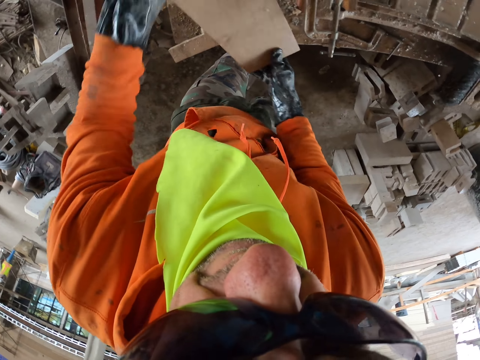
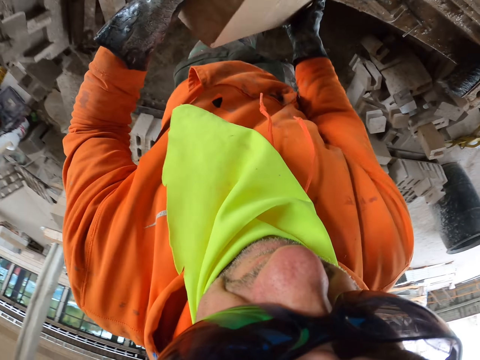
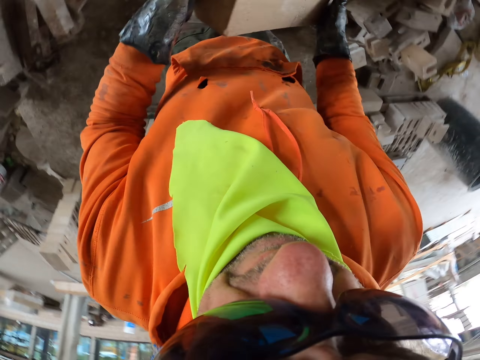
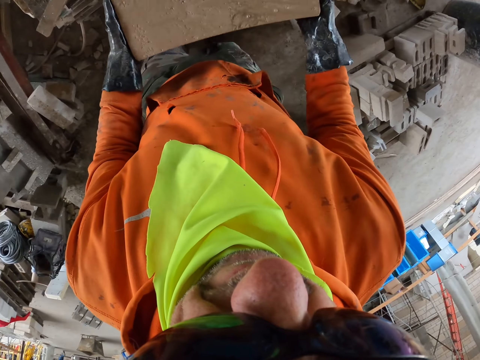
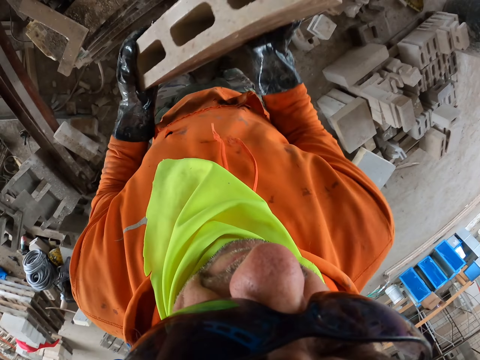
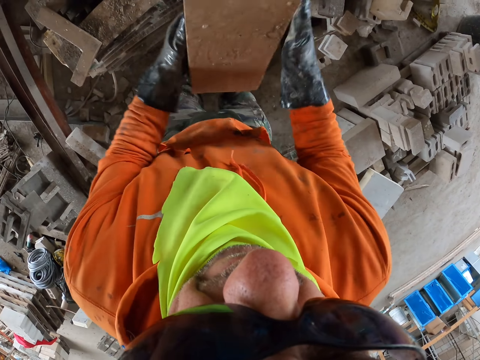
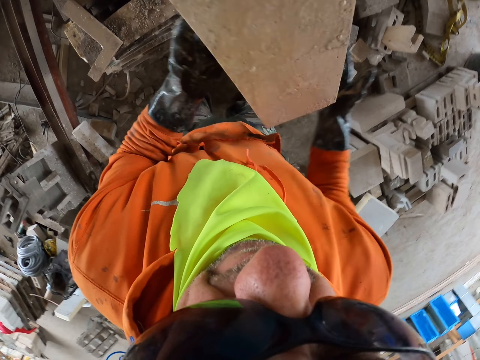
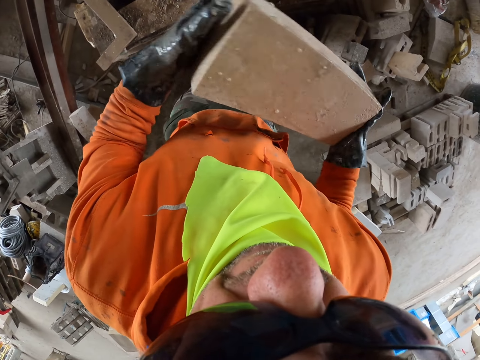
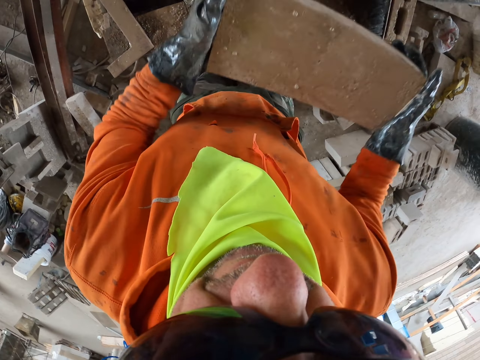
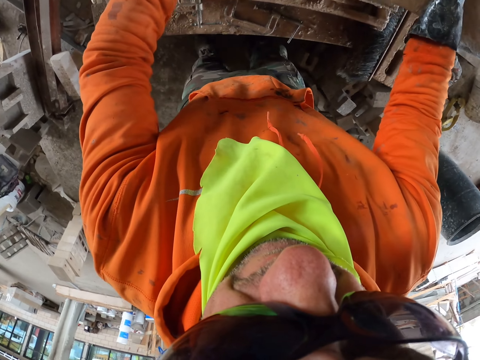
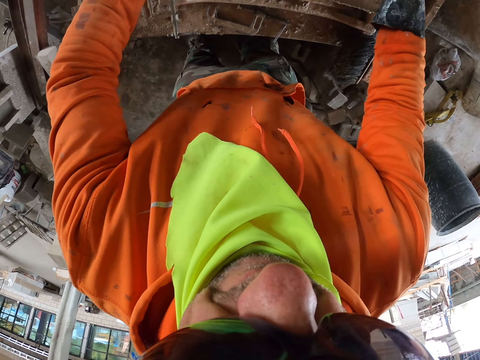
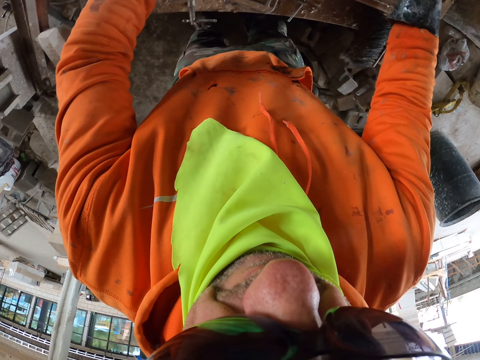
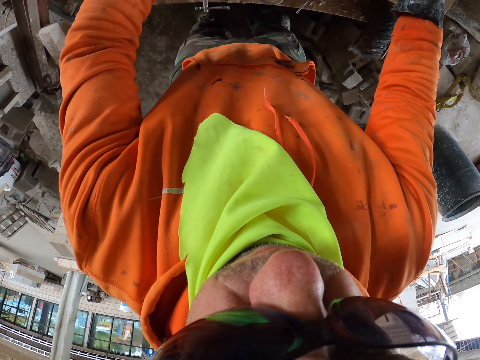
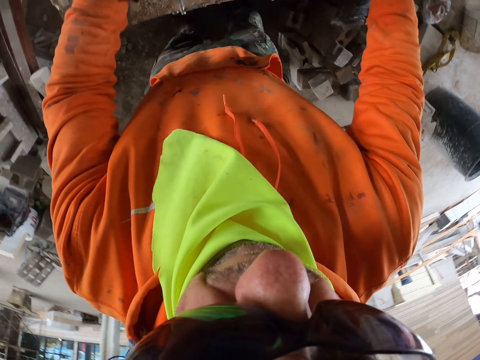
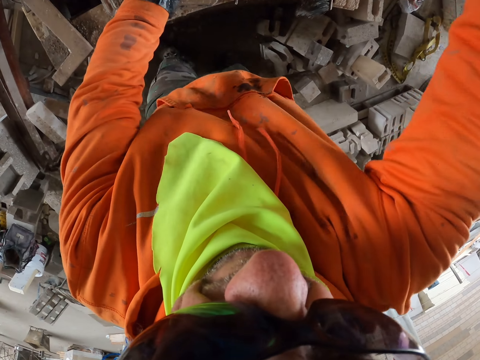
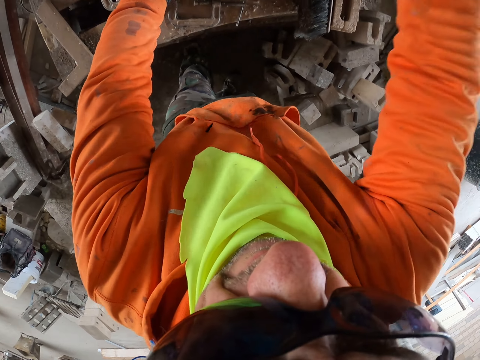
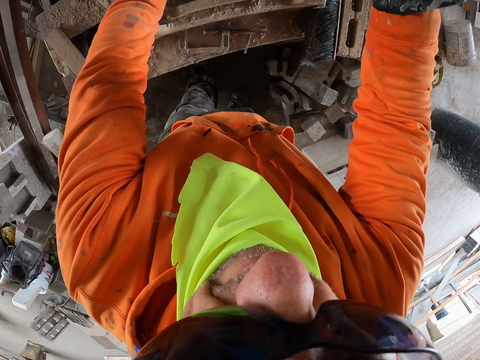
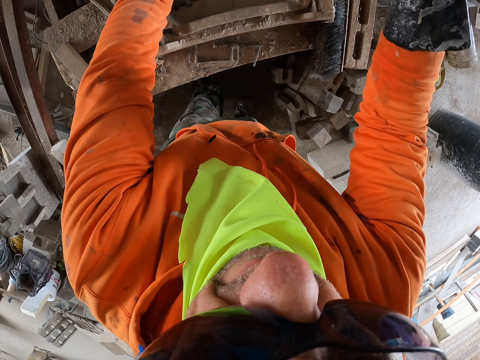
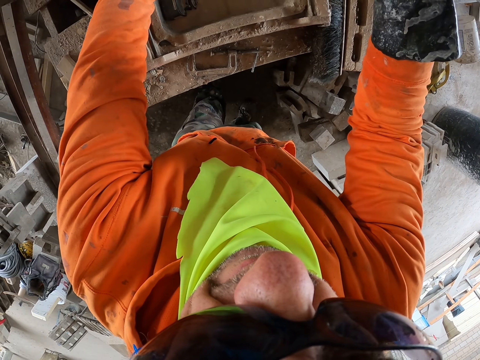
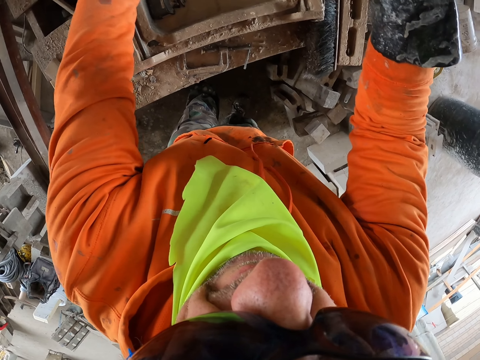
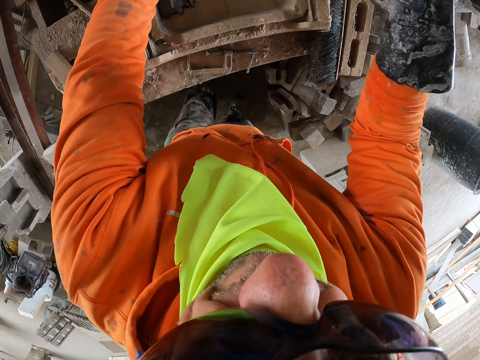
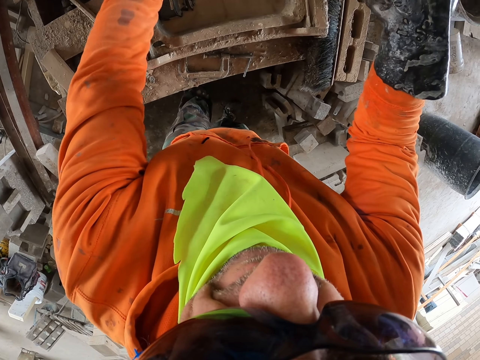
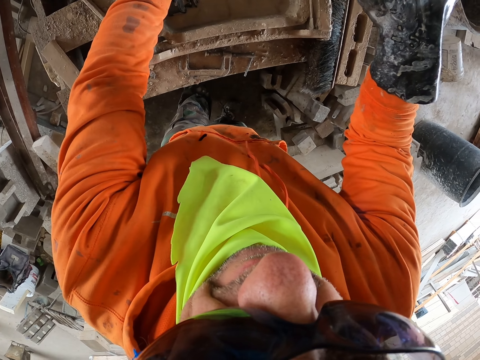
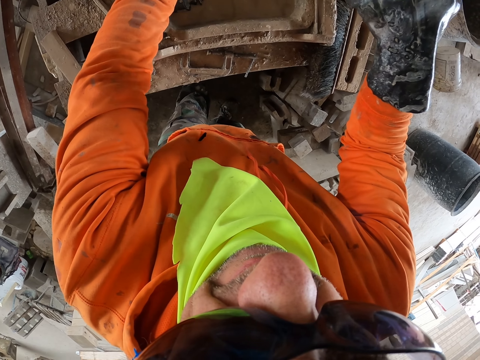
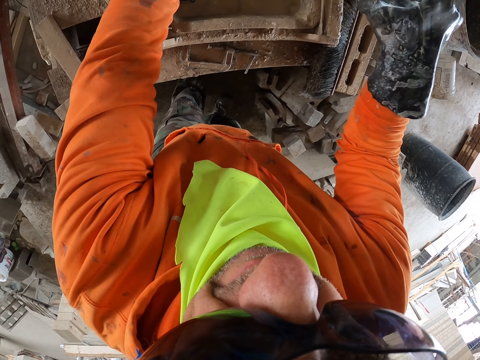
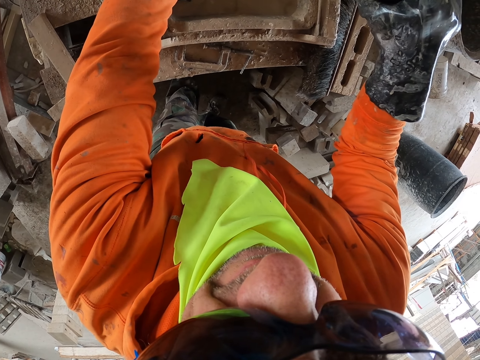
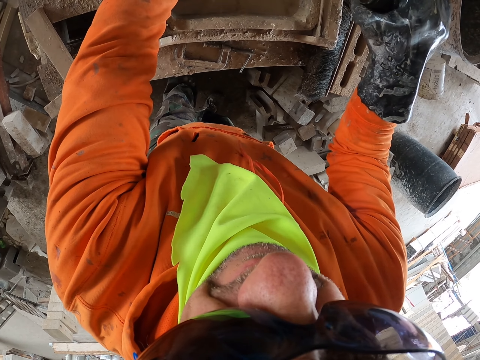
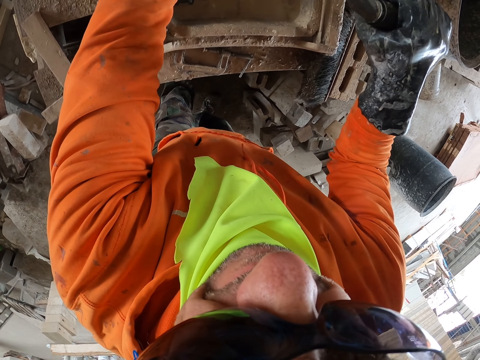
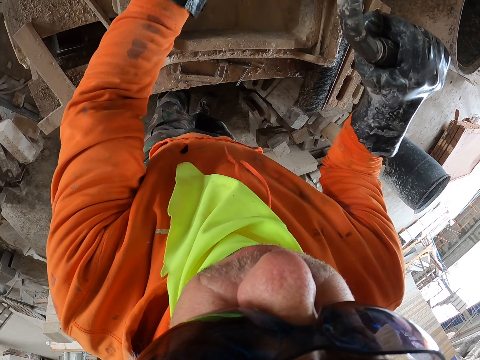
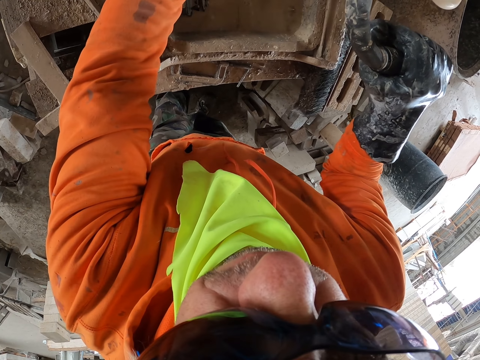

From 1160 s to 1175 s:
The camera wearer turns a brick. They are cutting another block. They put the brick on the brick maker. They cut the brick.

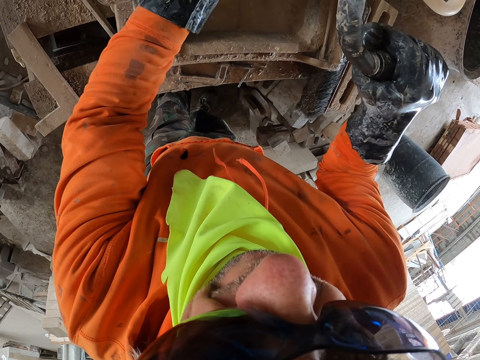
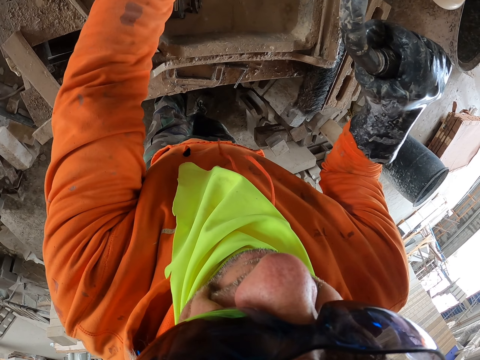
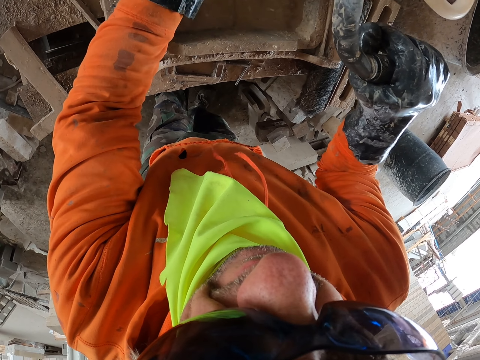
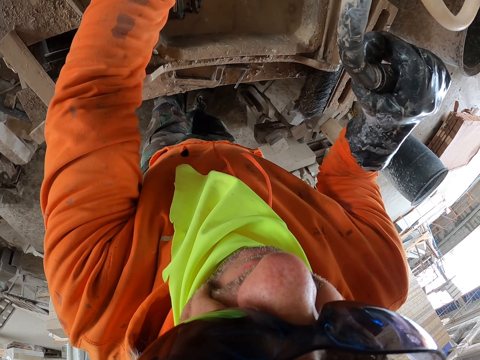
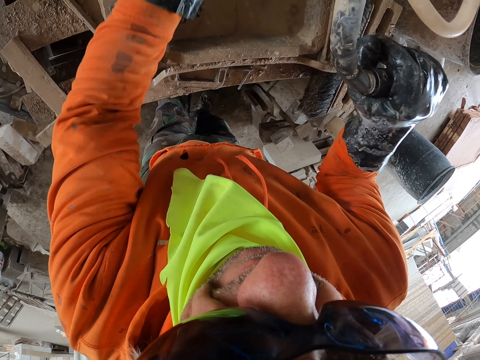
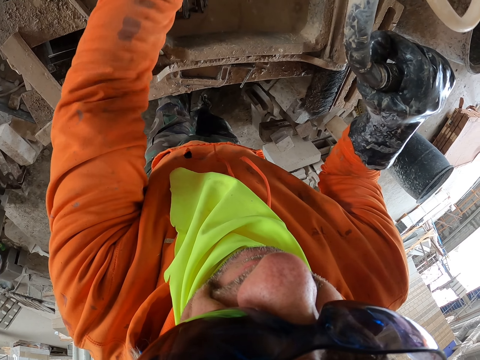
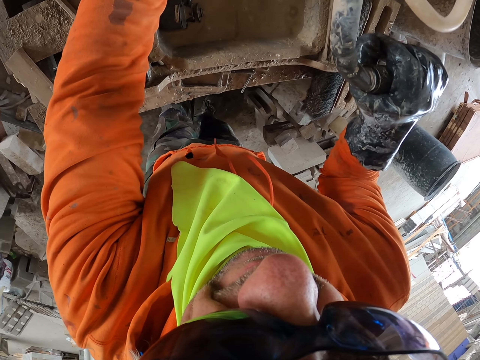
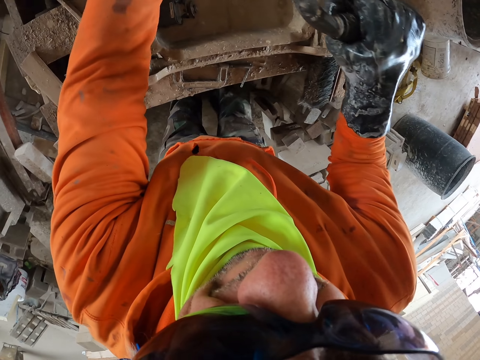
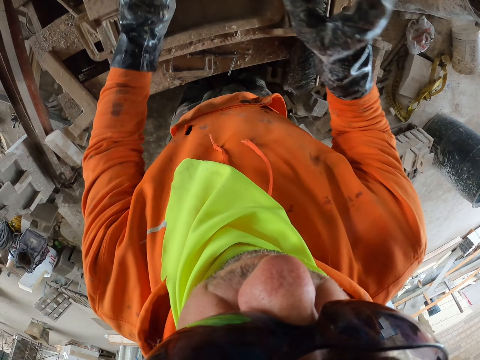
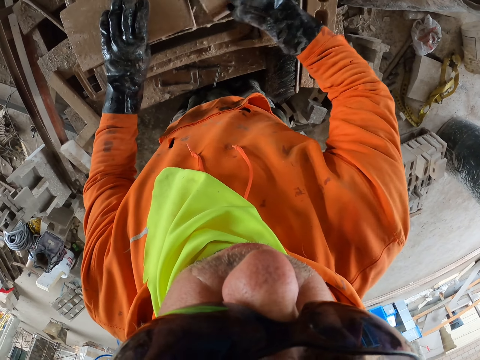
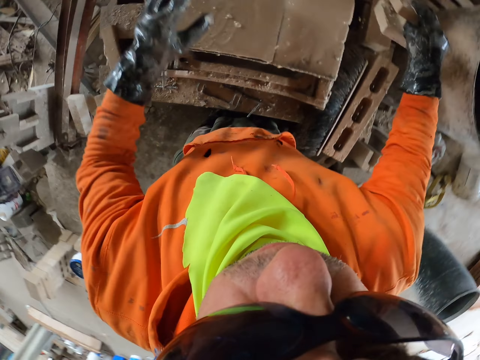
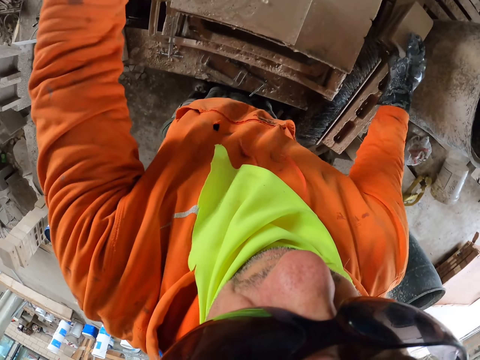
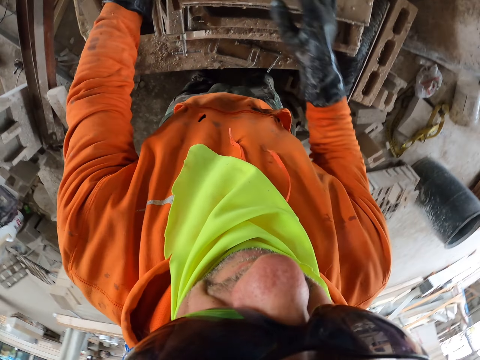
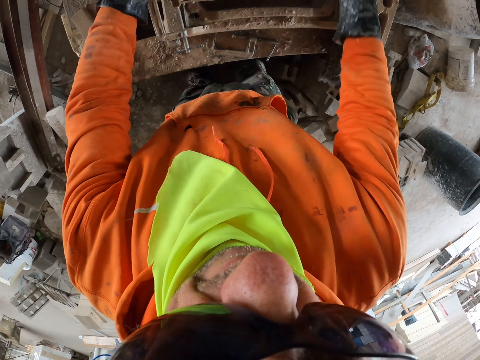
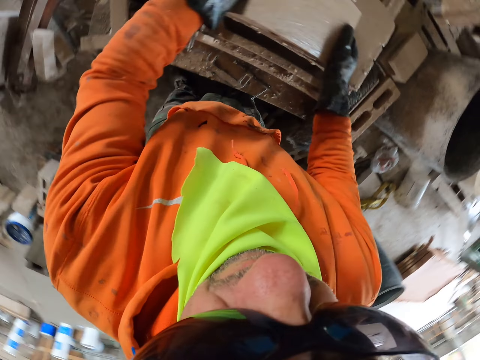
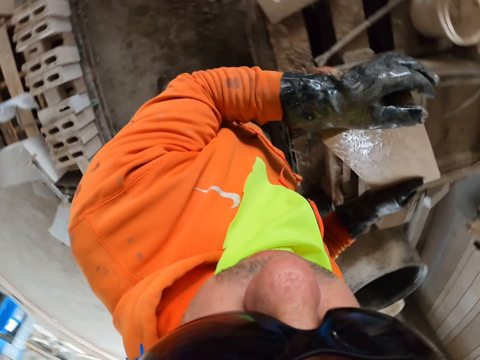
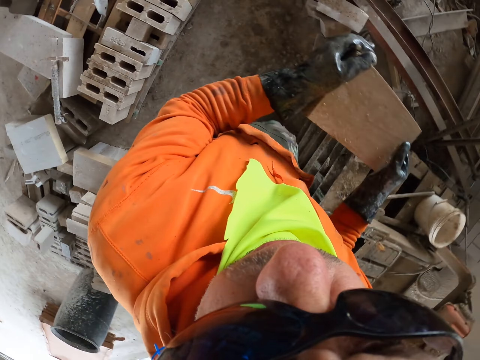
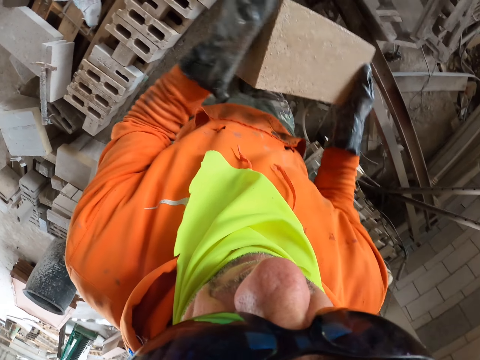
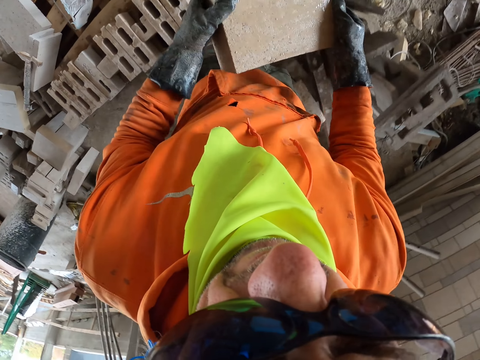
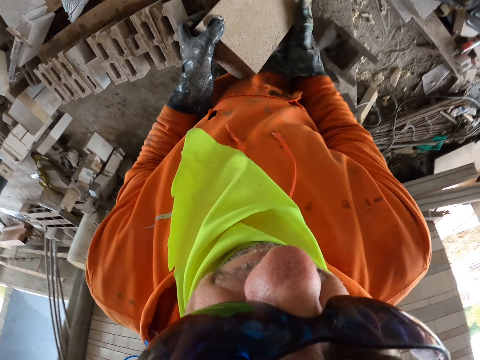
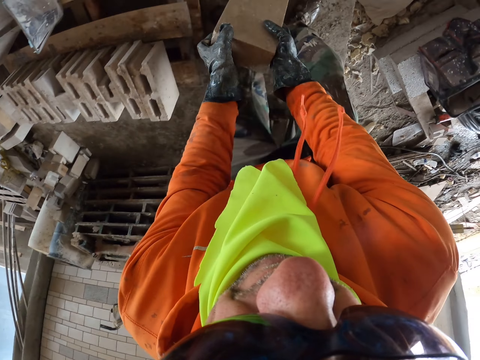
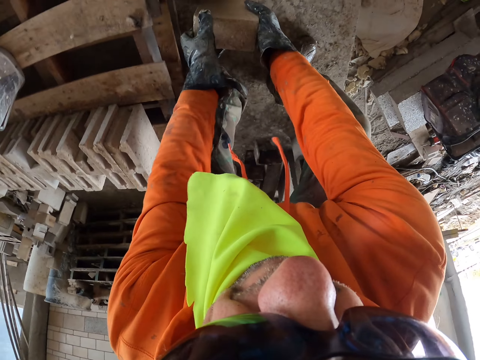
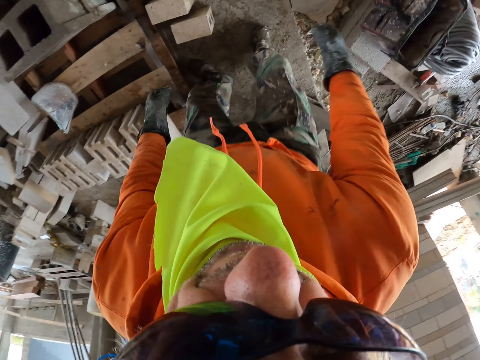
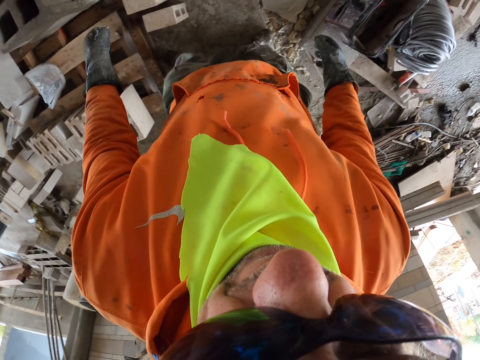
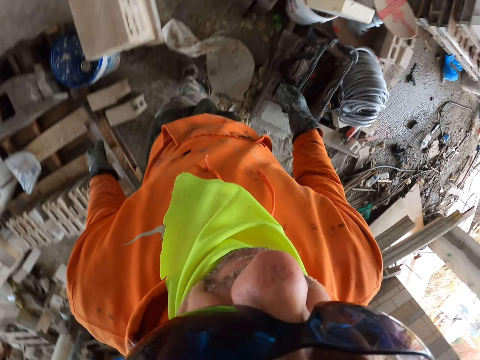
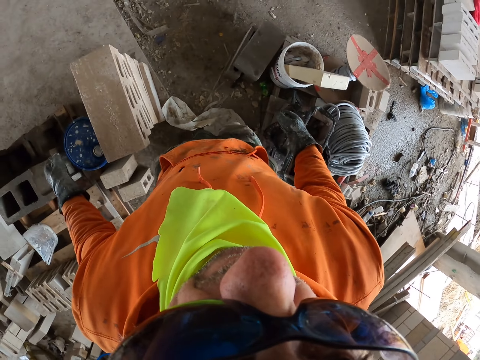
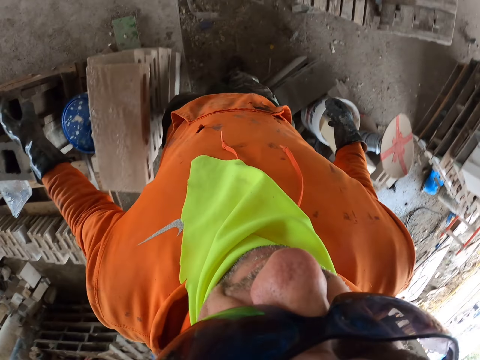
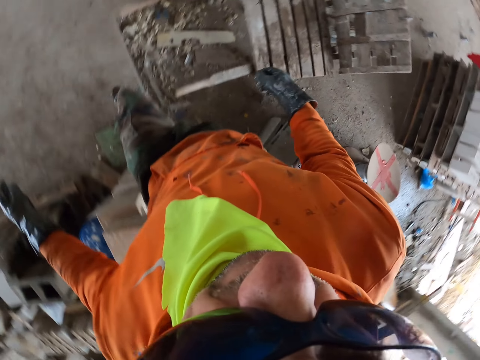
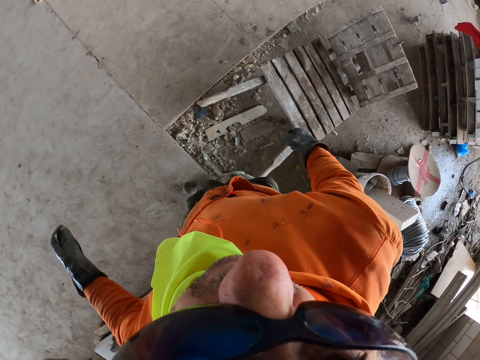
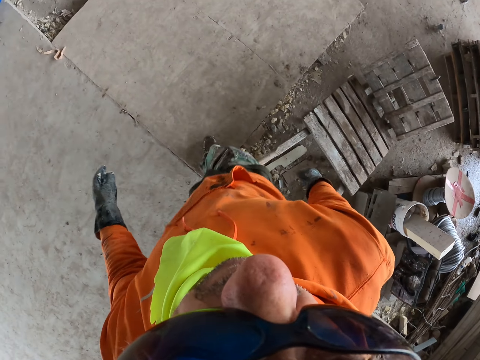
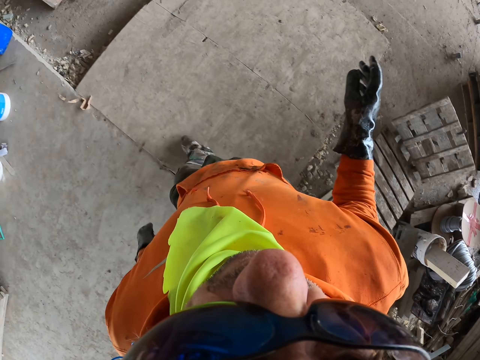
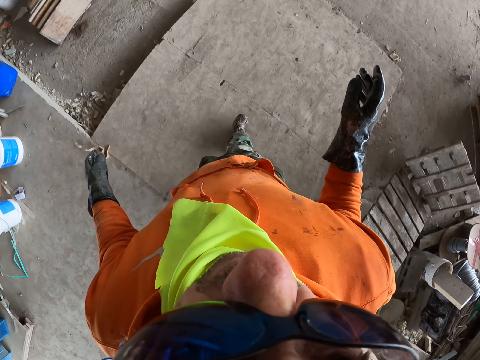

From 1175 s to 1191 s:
The camera wearer puts the cut brick aside. They pick up the cut brick. They put the brick on the floor. They walk around the building.
